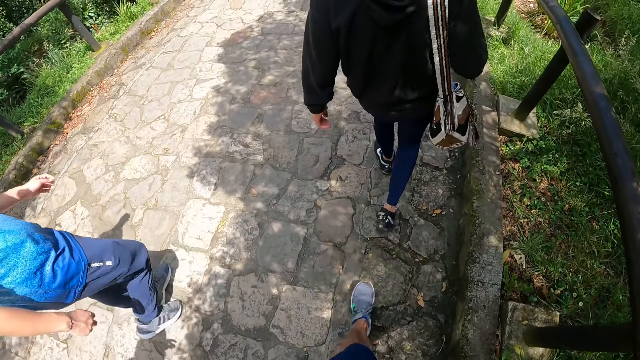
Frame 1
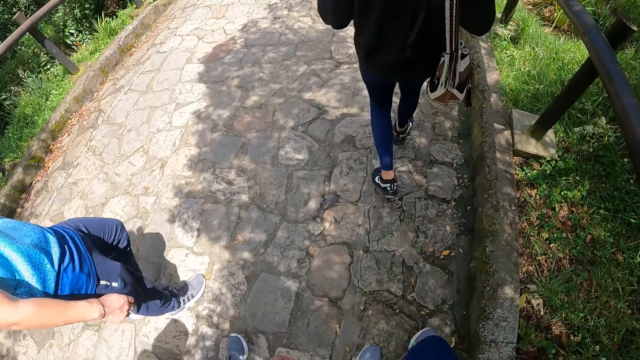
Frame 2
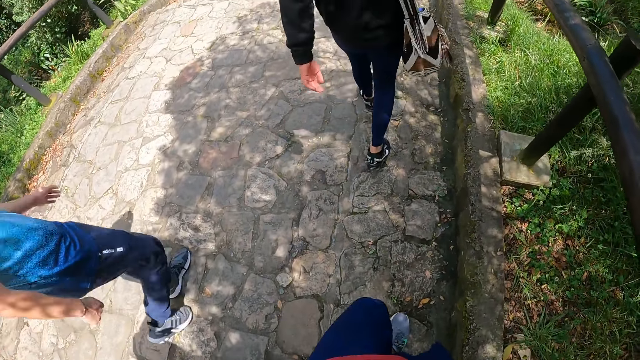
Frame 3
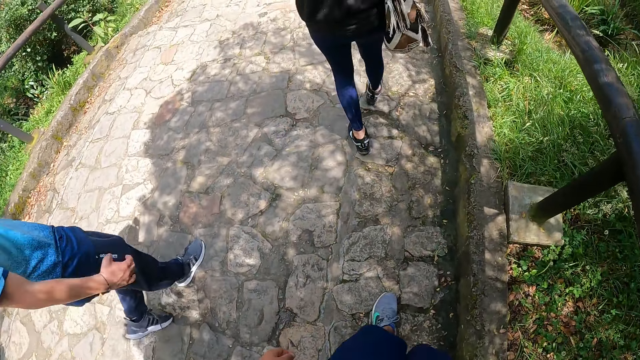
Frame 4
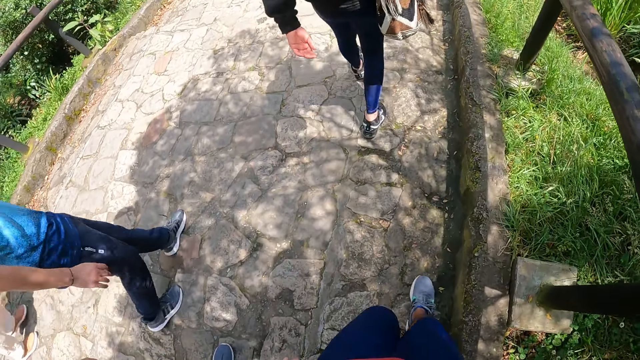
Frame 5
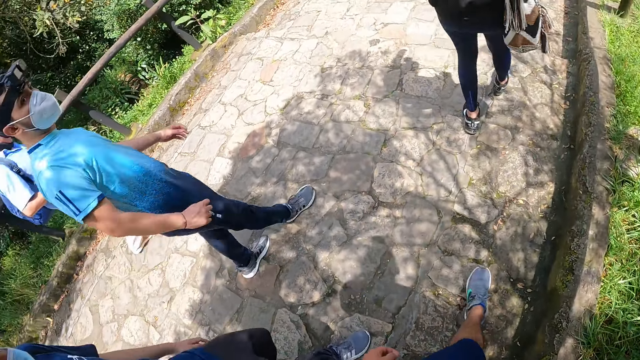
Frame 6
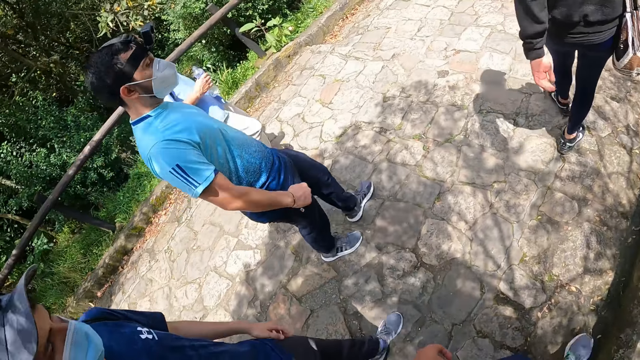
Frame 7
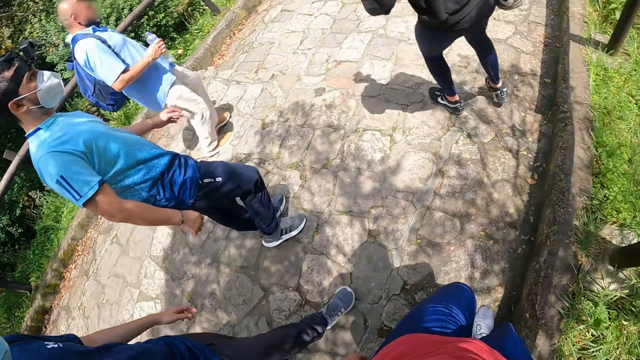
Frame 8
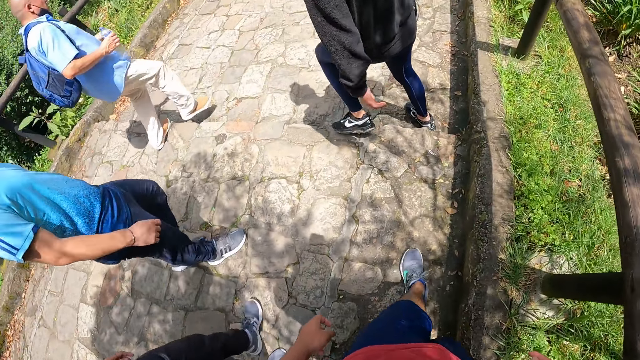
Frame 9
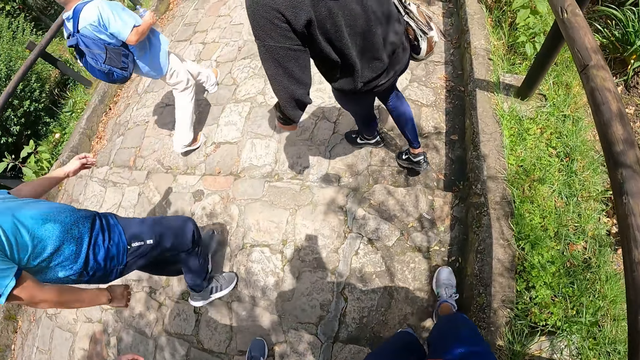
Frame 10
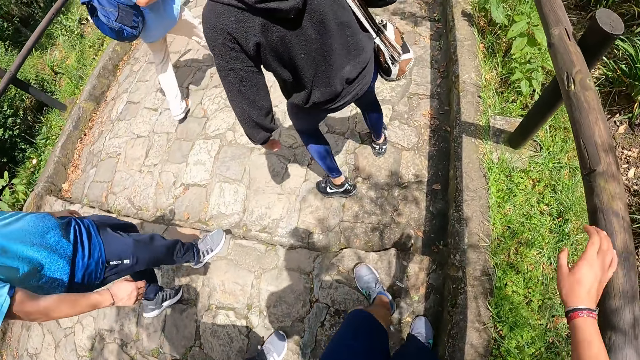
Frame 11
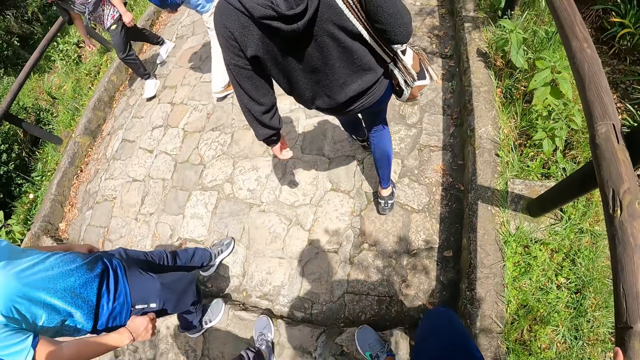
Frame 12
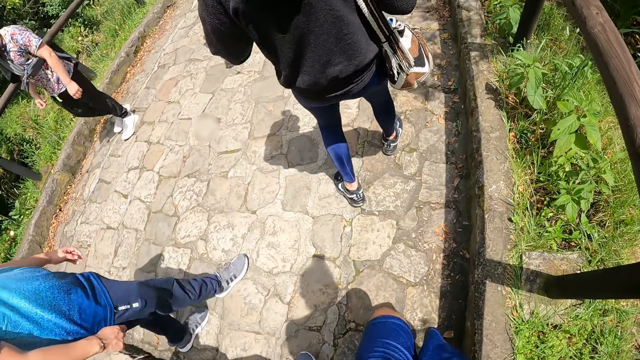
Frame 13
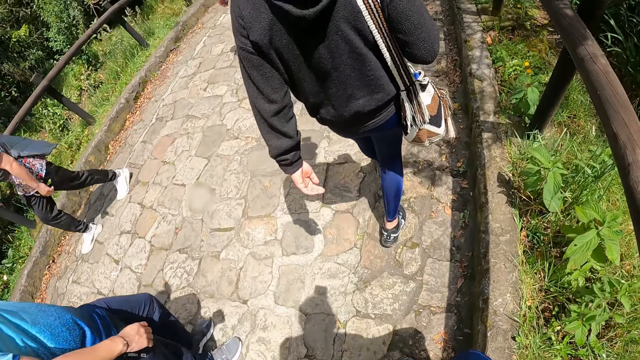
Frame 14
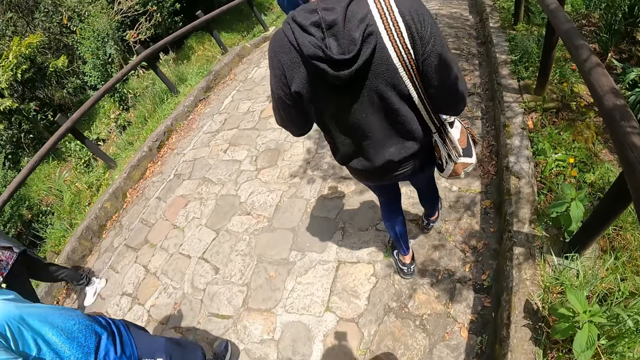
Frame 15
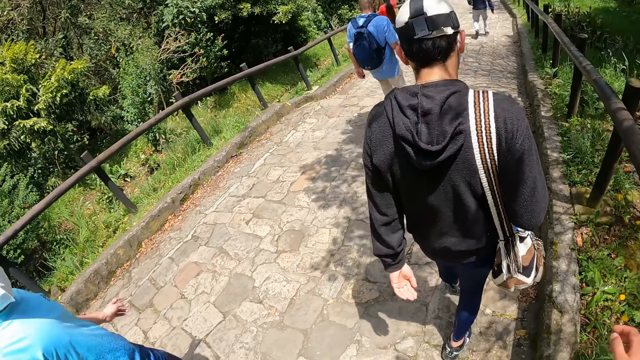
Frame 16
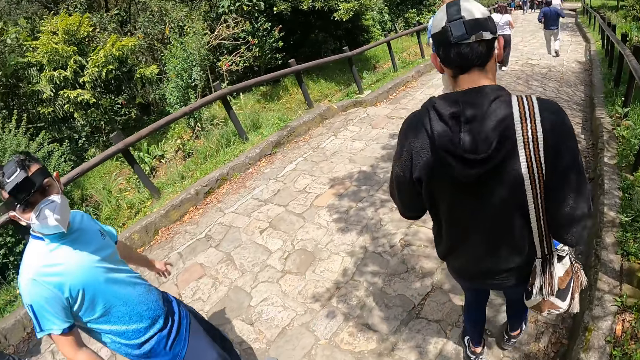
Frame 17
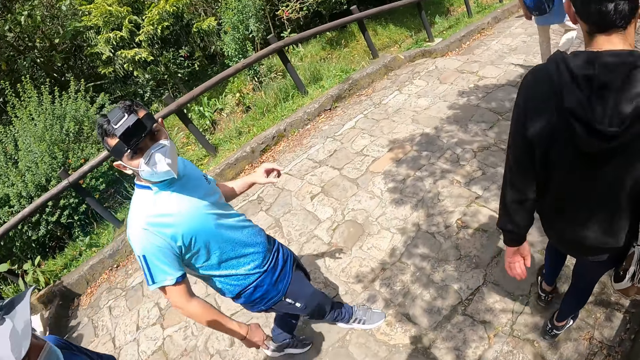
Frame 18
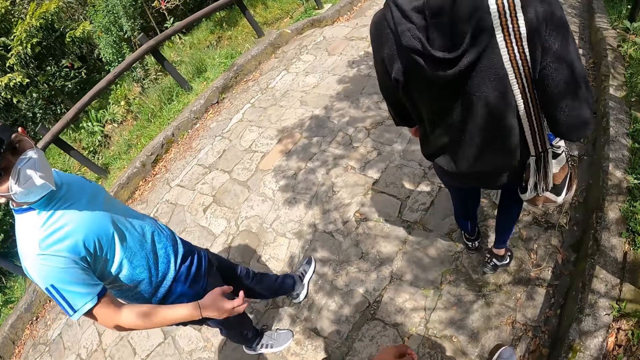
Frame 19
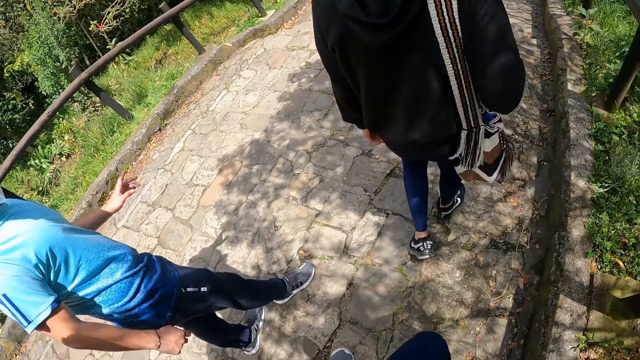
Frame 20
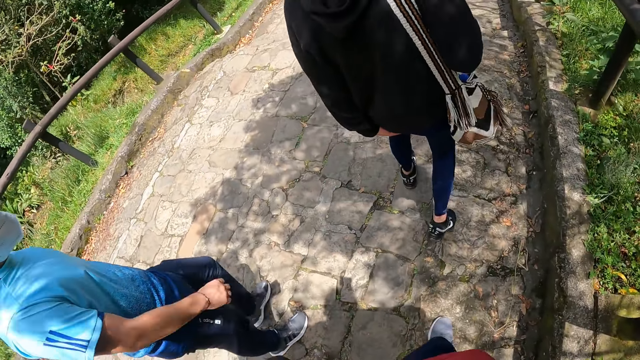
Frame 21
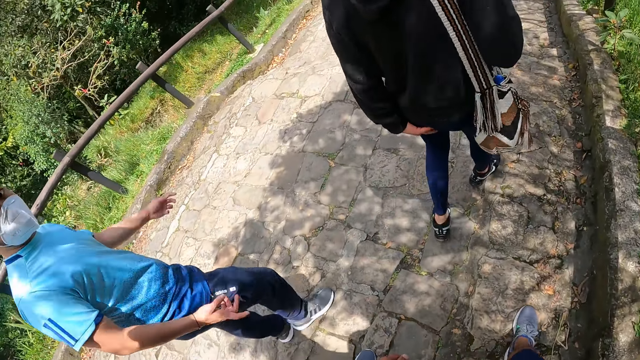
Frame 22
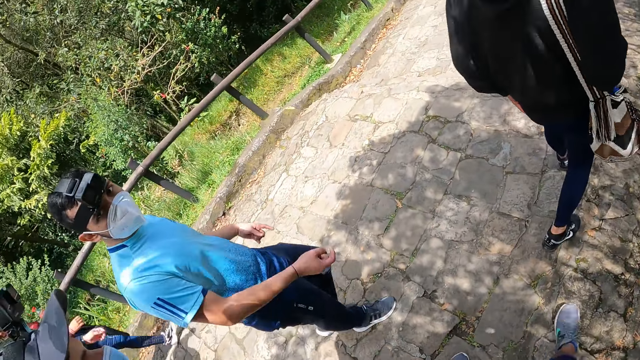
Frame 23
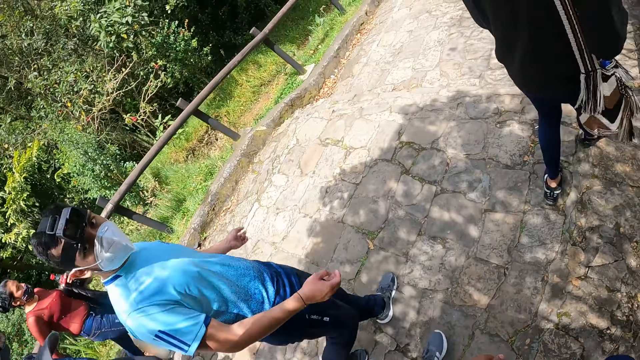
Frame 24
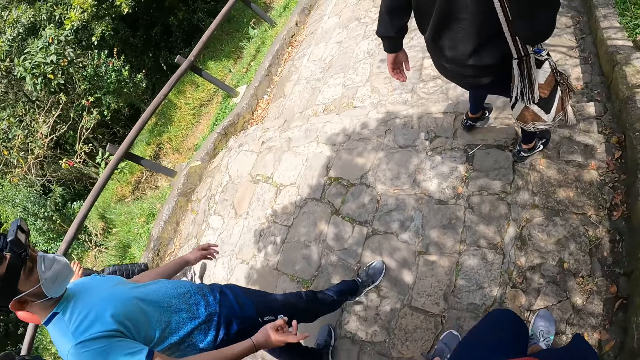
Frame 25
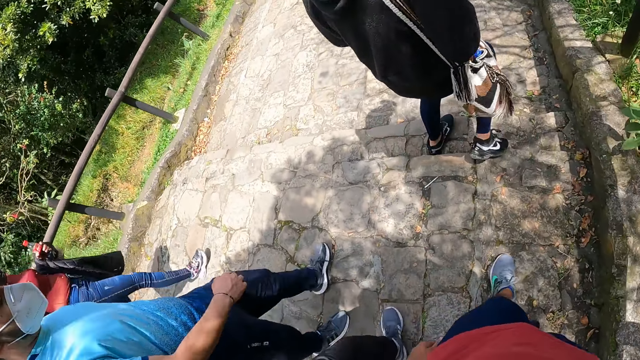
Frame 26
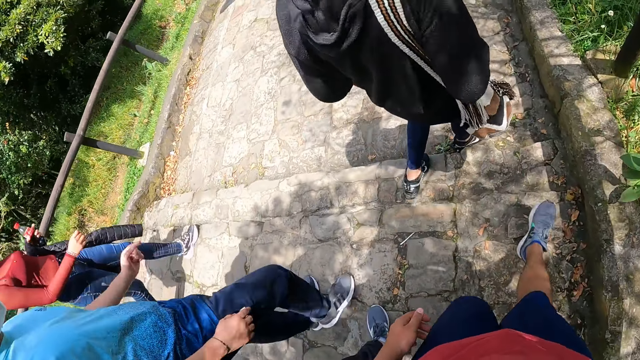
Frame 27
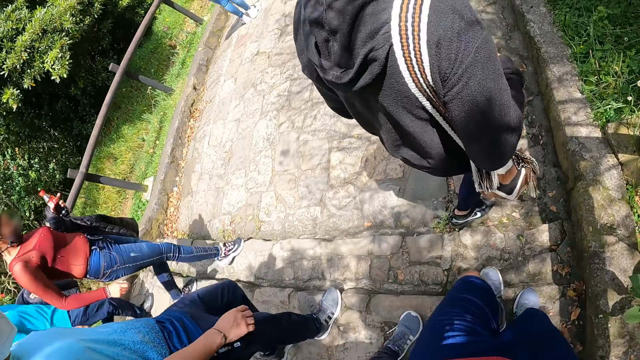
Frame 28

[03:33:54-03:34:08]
The camera wearer looks at the colleagues. They touch the wooden rail. They look at the colleagues. A man converses to the camera wearer. The camera wearer looks at the man.

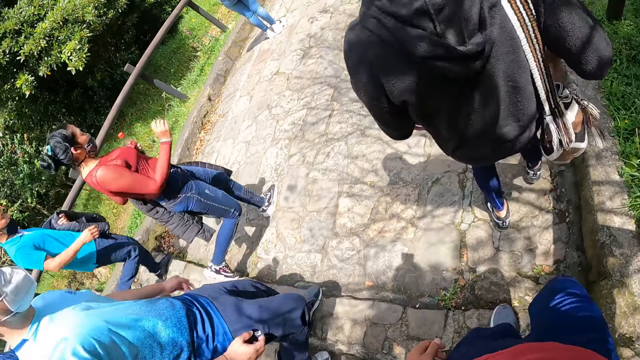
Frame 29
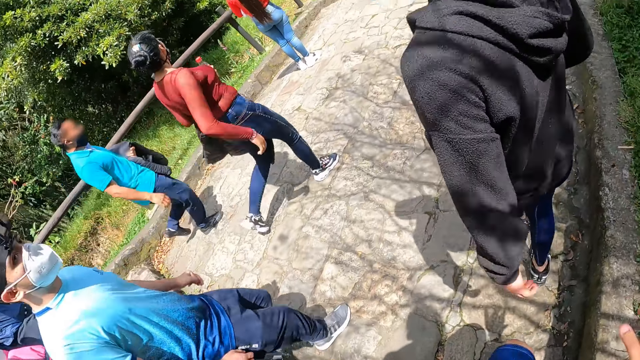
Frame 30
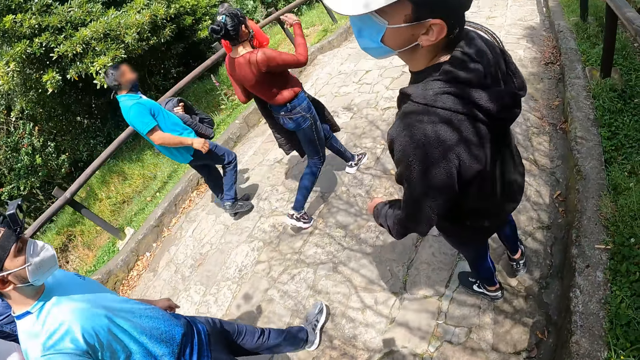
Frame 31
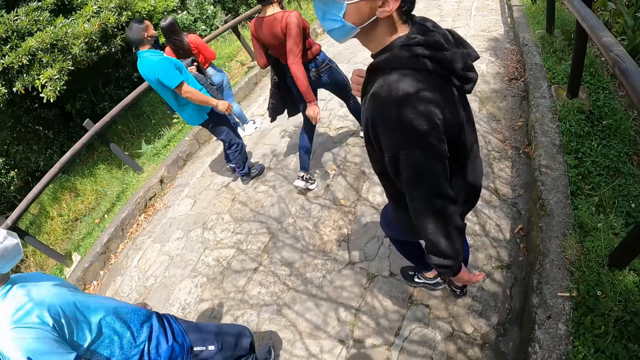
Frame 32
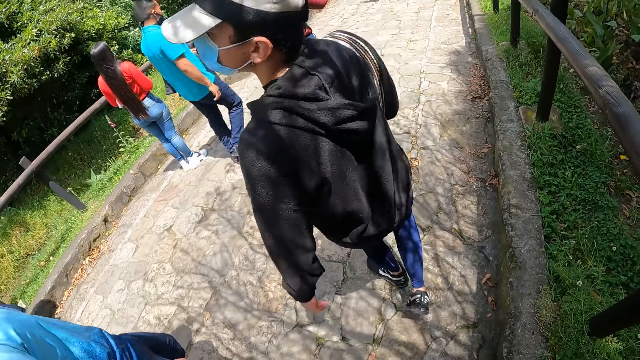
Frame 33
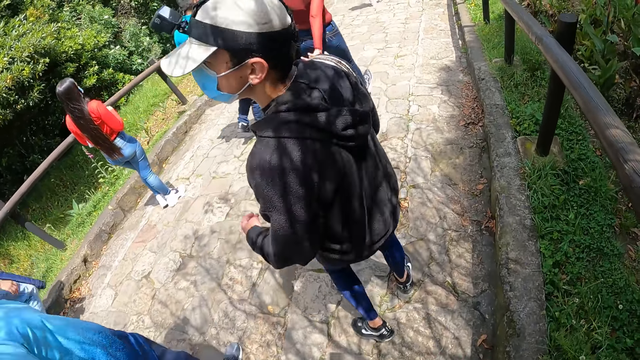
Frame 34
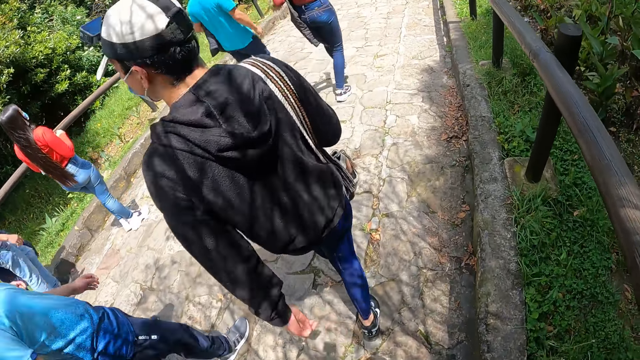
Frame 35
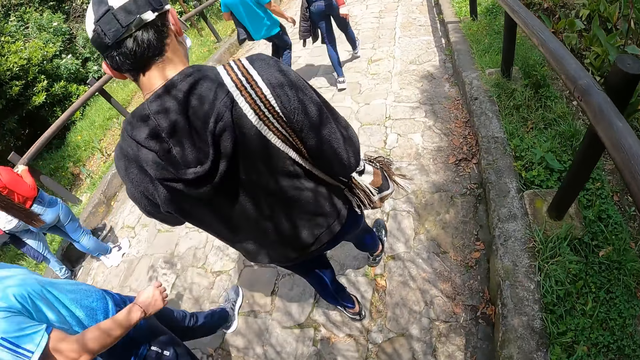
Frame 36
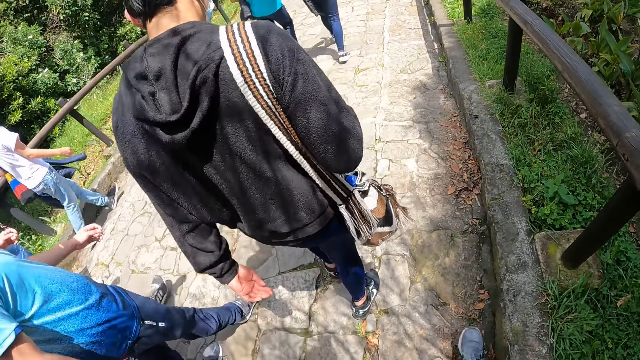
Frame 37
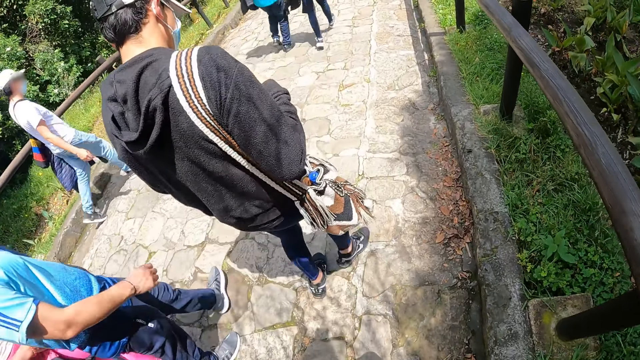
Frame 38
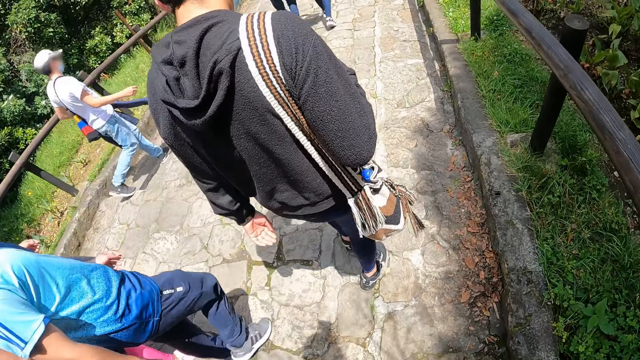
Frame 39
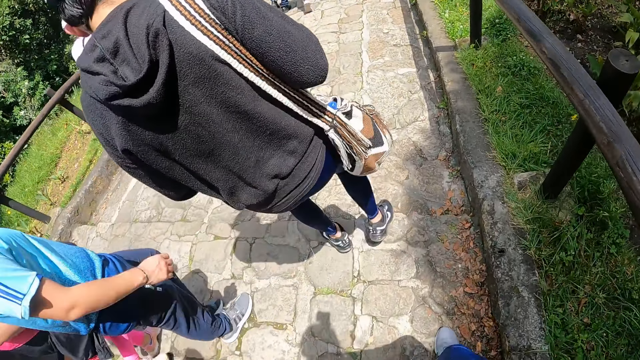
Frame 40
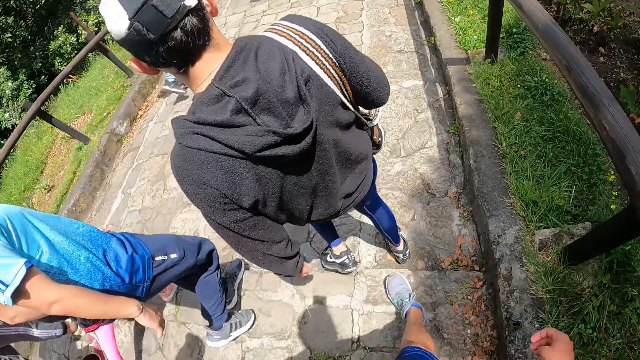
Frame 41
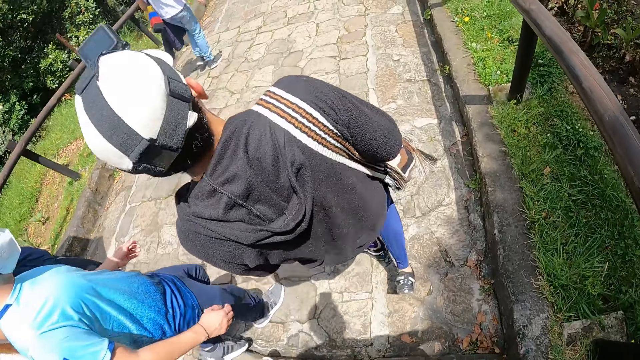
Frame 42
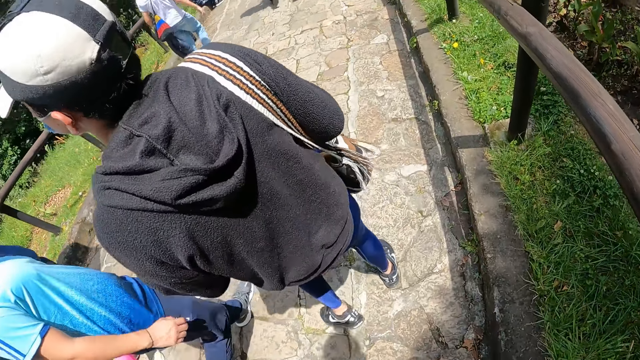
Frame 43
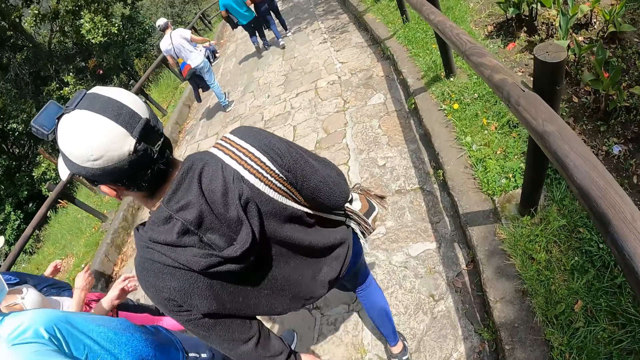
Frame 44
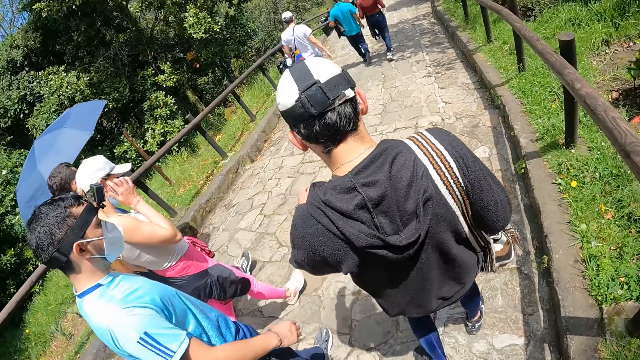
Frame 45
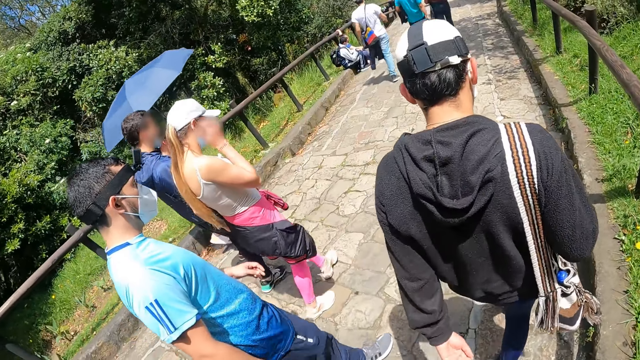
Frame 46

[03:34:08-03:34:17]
A man turns to the colleagues.
